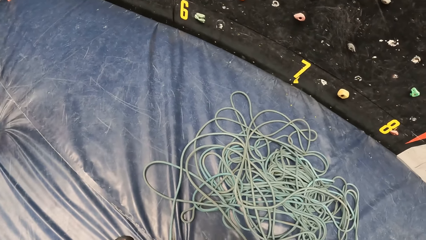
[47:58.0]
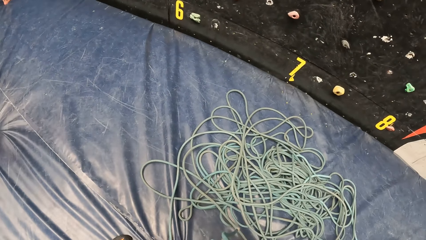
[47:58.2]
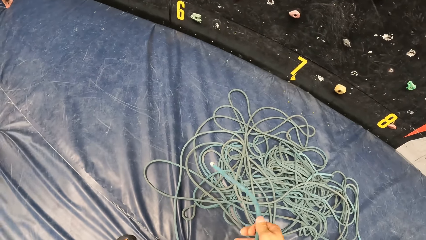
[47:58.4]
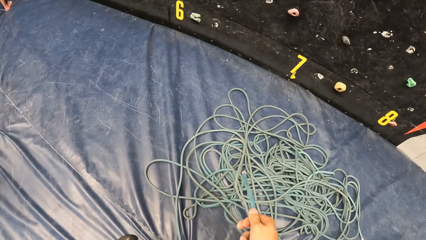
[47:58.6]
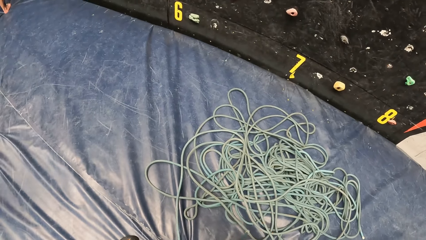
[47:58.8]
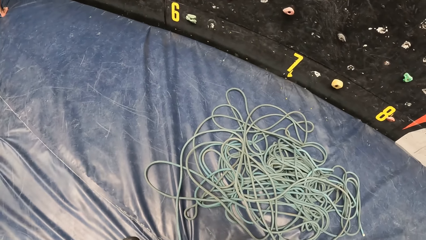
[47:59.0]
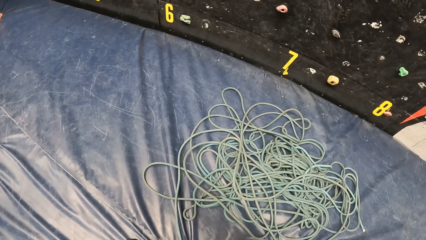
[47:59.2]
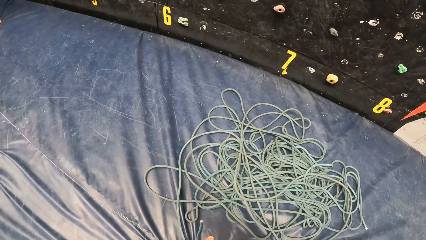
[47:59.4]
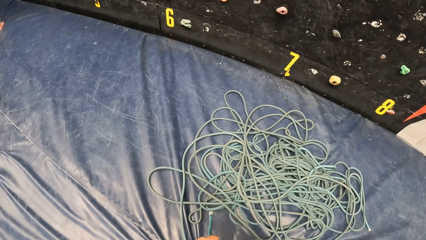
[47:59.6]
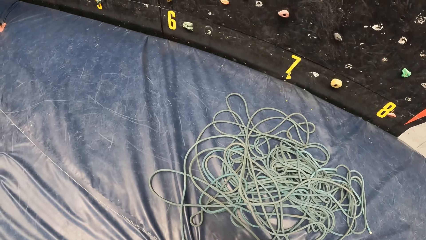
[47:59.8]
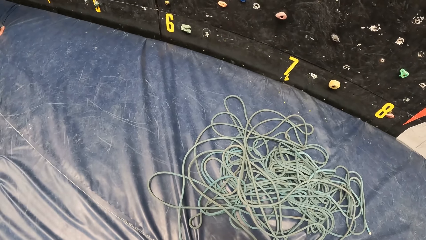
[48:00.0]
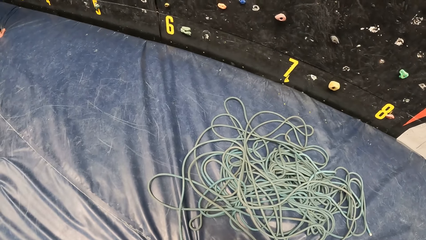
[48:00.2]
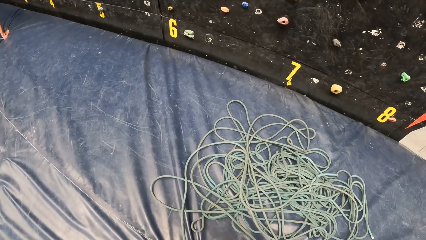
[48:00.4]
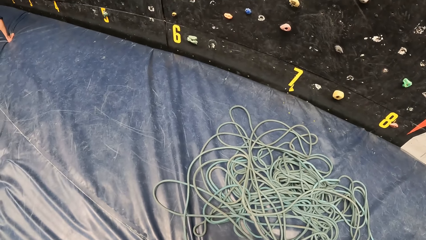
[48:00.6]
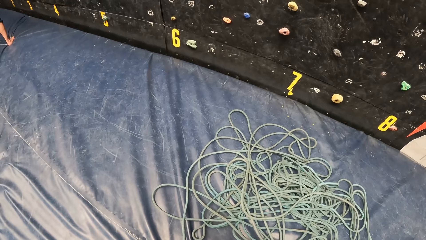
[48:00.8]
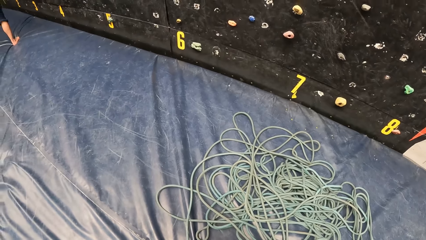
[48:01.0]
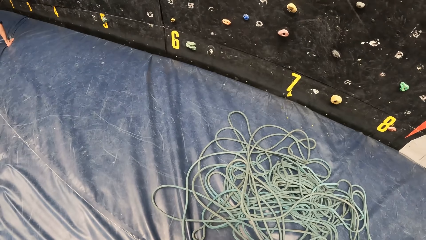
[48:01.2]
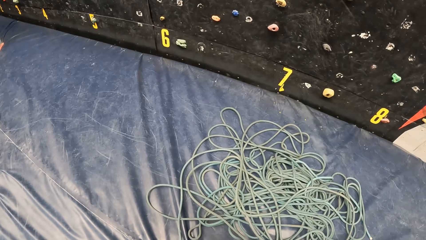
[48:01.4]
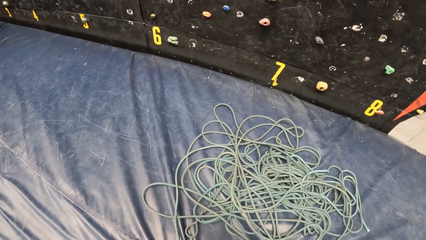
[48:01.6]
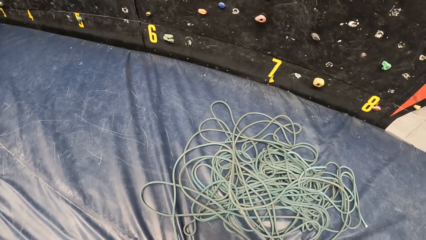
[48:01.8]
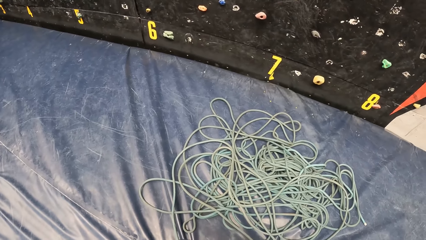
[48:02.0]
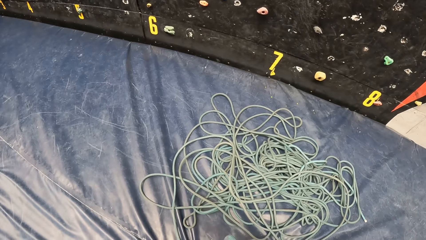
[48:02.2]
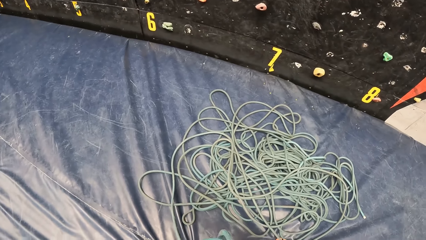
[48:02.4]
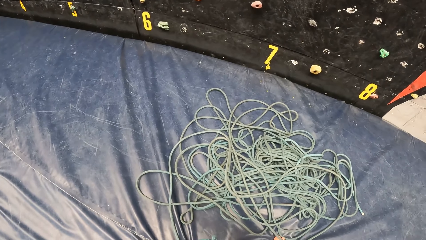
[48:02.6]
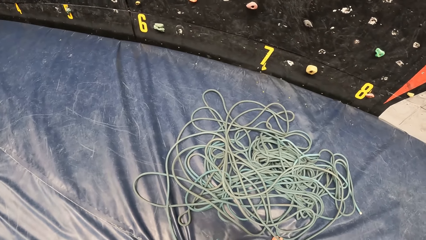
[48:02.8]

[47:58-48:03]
The camera wearer ties the climbing rope.

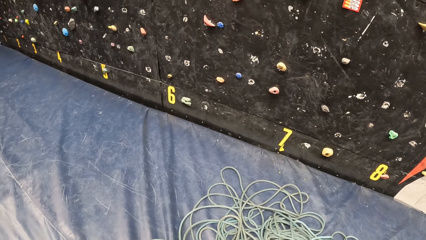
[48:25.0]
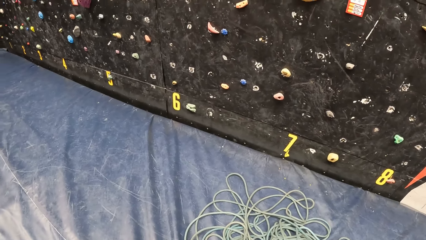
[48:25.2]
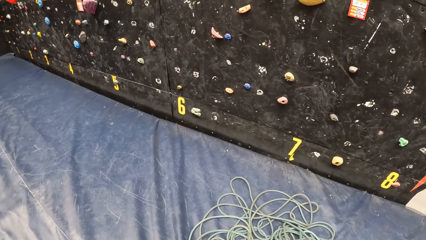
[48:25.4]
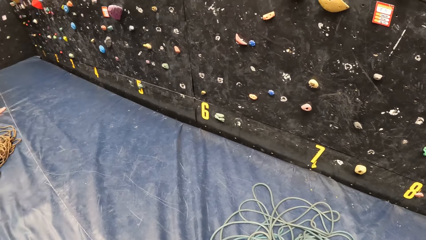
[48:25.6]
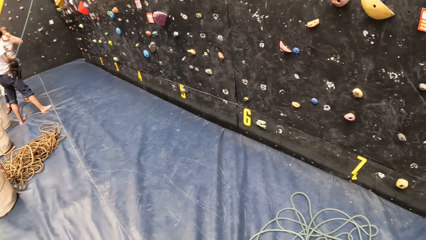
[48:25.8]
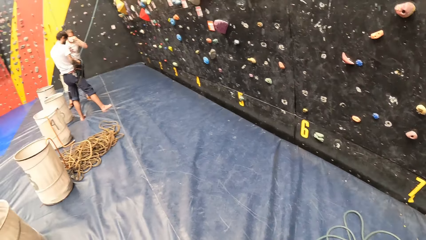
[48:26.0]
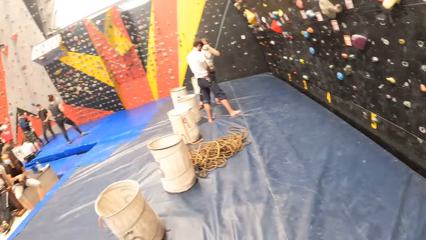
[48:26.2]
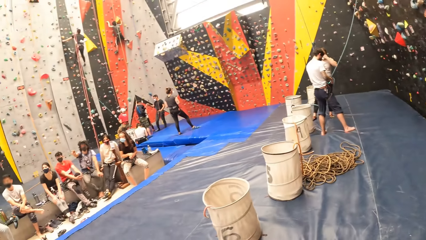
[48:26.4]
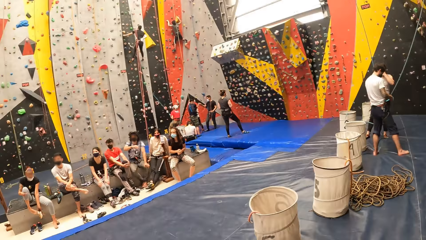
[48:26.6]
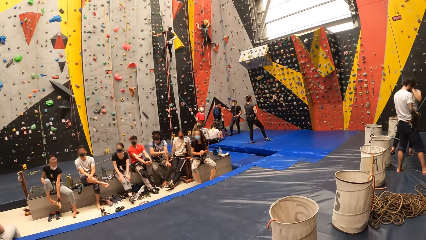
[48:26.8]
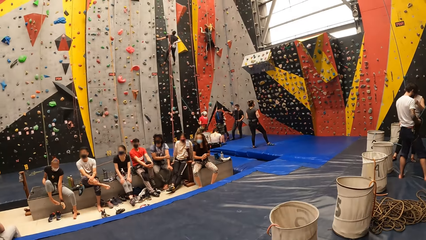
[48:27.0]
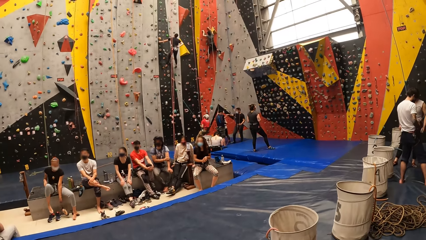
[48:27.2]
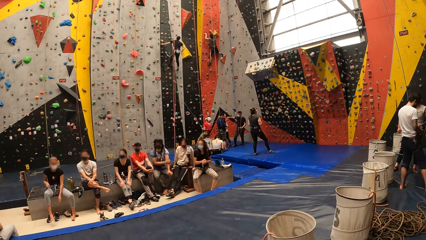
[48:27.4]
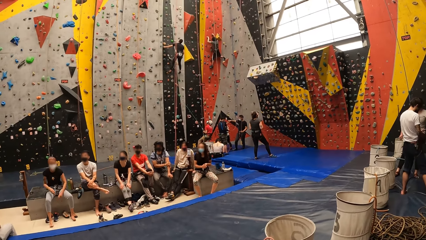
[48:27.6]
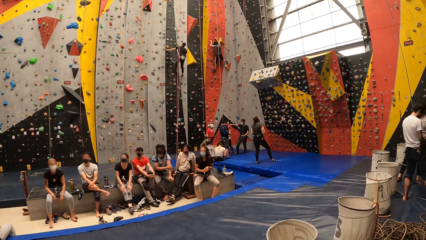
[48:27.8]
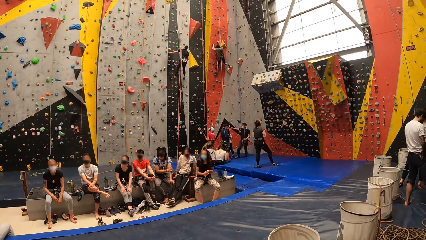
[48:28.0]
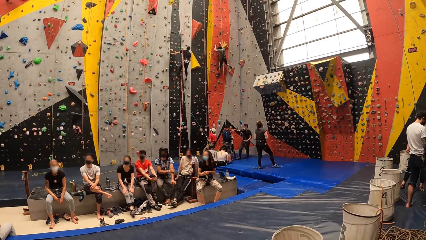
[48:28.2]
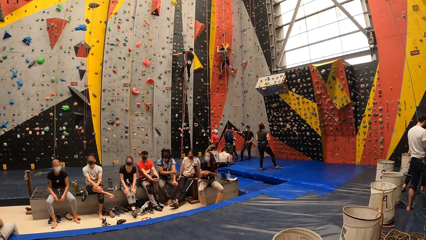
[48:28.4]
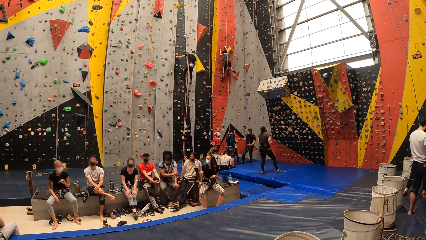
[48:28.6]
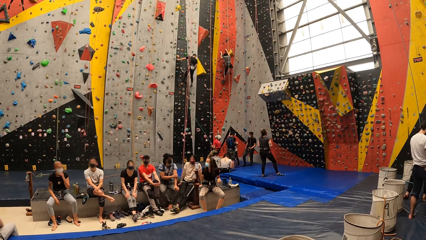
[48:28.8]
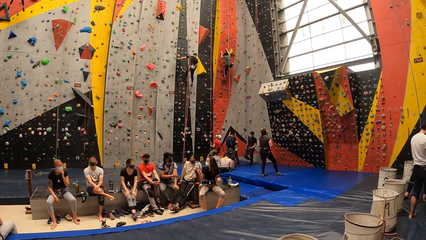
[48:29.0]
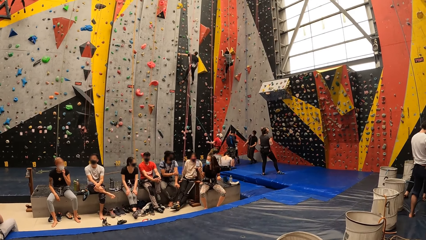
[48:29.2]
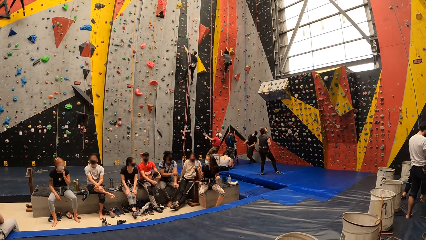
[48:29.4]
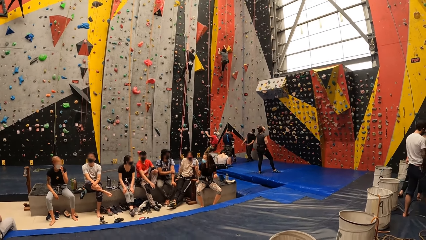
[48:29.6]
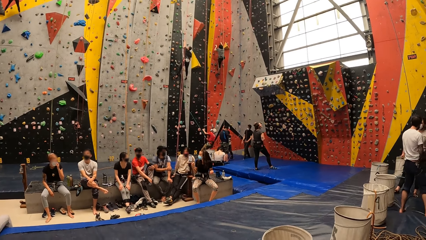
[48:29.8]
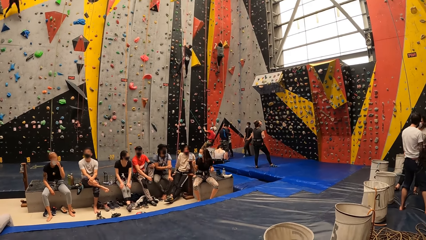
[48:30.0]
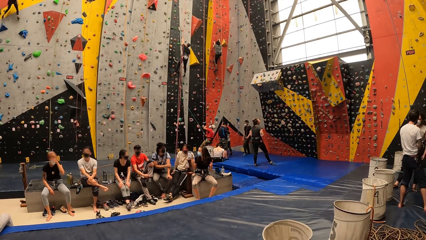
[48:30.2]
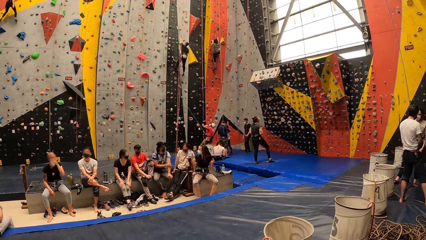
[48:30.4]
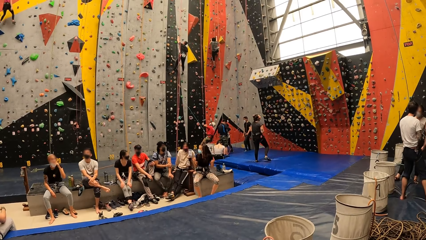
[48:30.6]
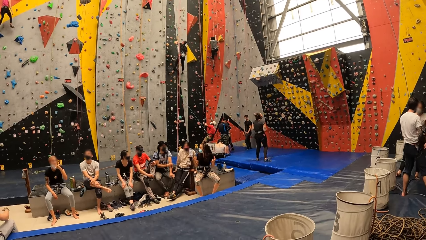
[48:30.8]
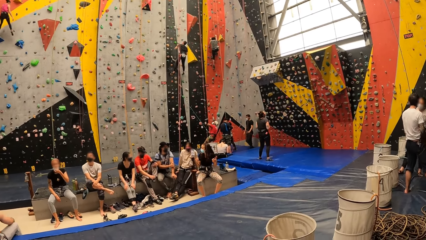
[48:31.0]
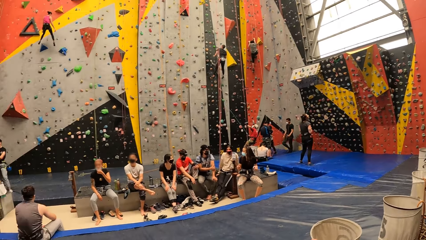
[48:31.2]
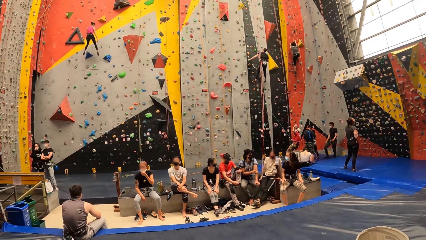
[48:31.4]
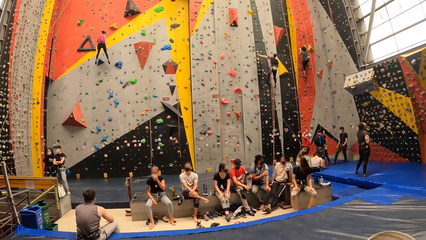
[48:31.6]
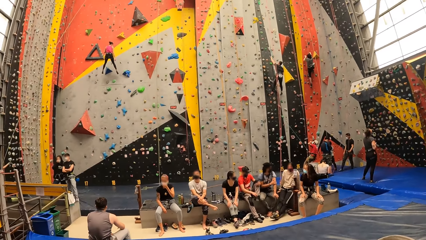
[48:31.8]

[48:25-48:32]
The camera wearer looks around.

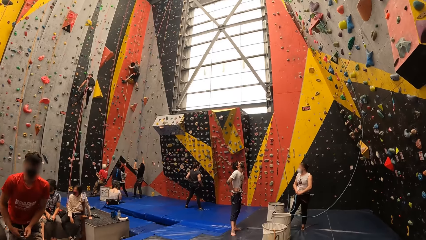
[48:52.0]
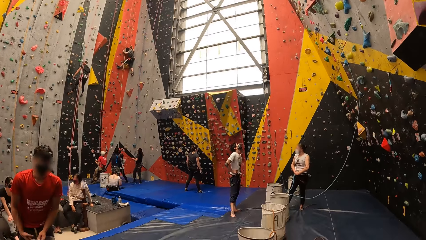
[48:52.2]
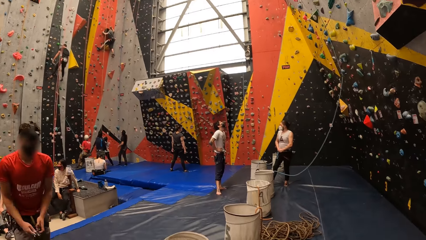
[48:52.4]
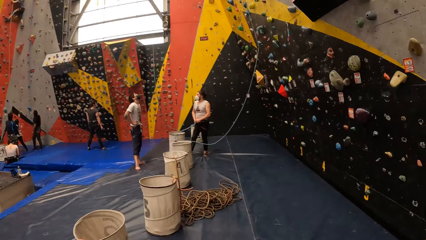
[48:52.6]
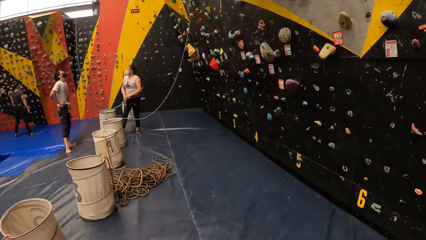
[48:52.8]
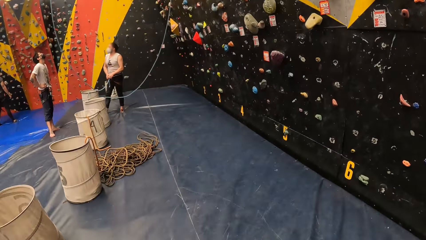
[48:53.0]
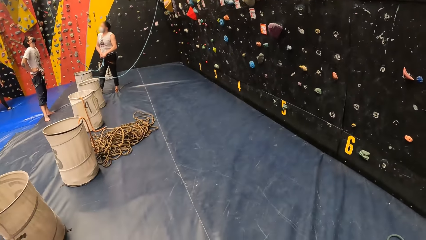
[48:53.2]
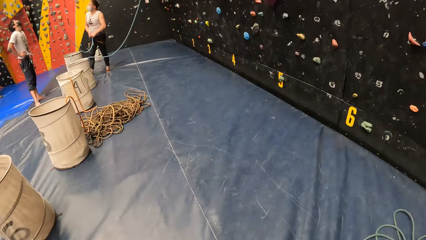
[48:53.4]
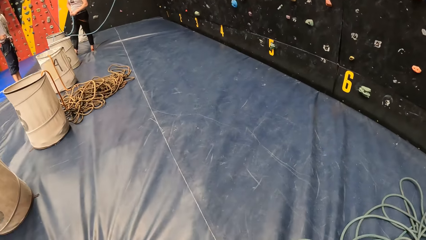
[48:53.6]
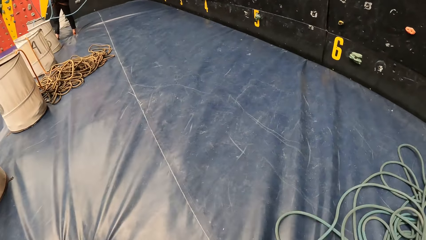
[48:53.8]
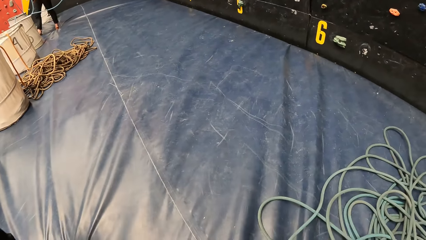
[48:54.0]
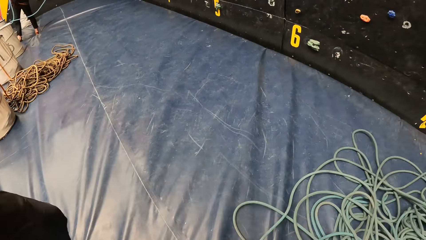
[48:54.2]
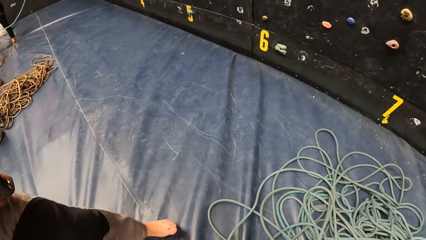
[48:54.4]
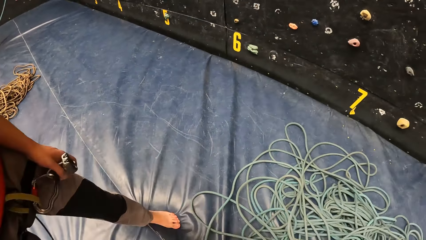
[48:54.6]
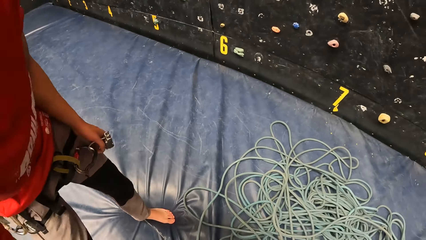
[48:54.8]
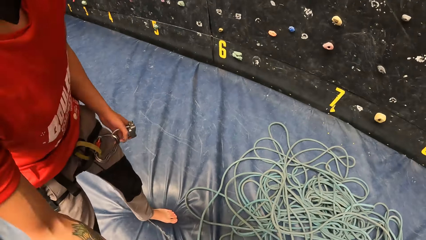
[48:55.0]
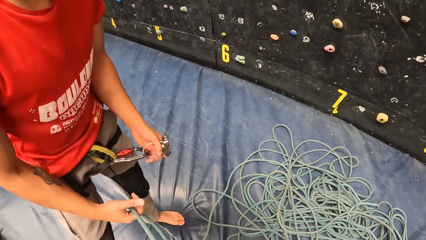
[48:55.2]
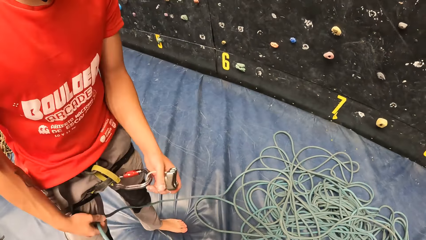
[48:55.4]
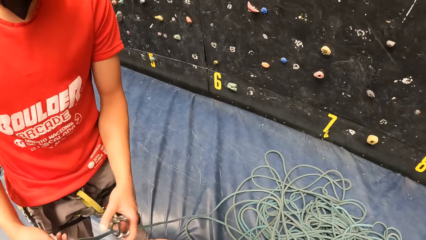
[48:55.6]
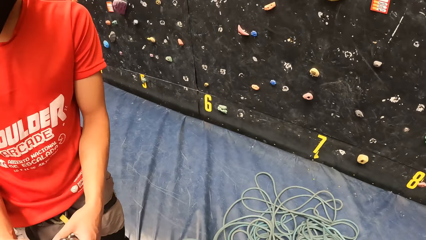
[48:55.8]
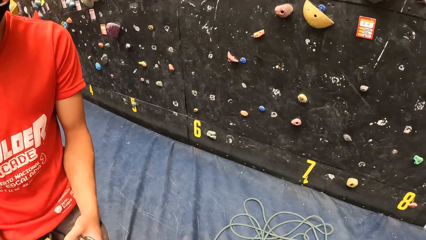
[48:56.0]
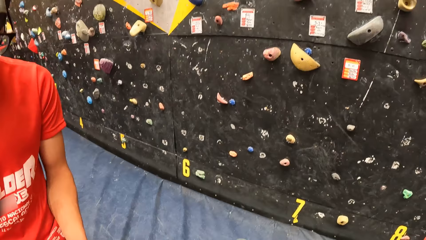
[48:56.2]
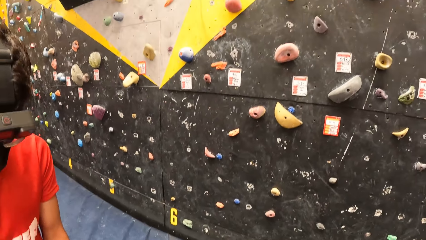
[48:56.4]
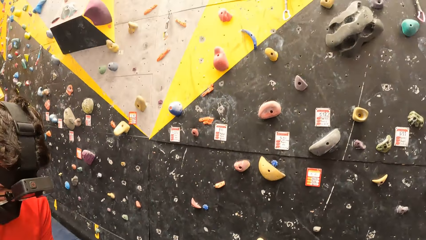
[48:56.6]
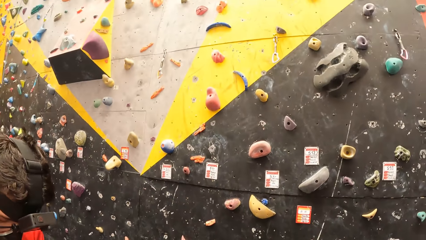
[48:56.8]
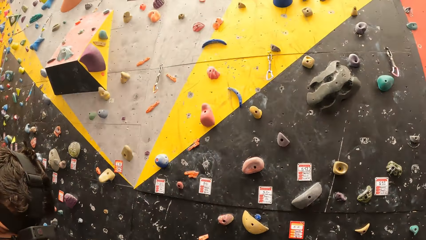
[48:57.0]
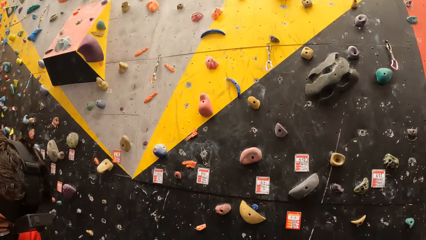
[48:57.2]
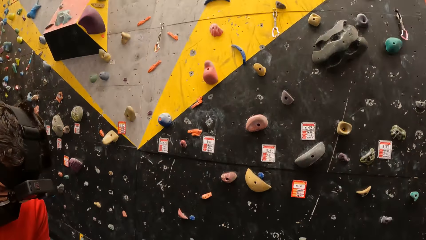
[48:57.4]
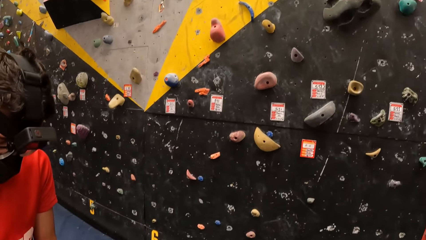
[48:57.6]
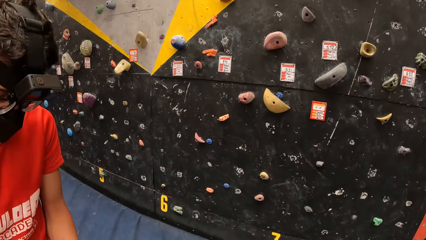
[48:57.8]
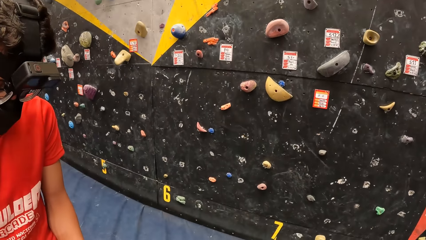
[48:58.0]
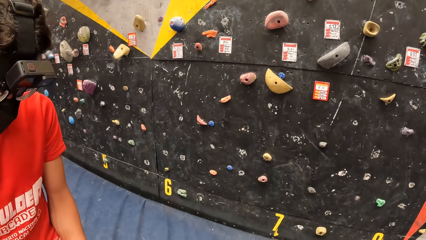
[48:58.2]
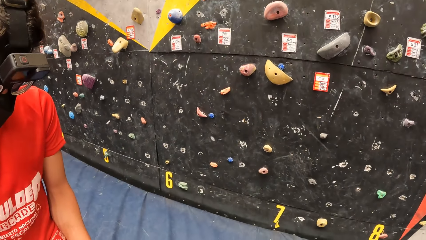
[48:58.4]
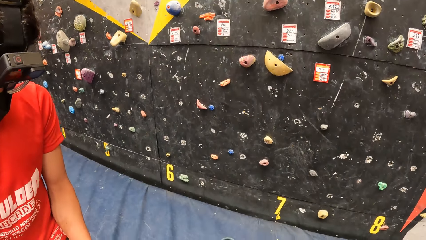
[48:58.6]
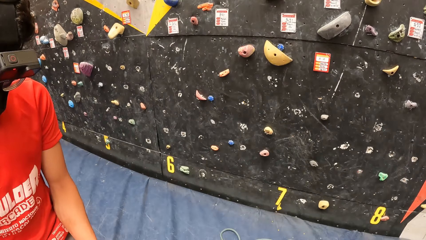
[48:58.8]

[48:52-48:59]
The camera wearer looks down. A man picks up the climbing rope. The camera wearer looks around.
